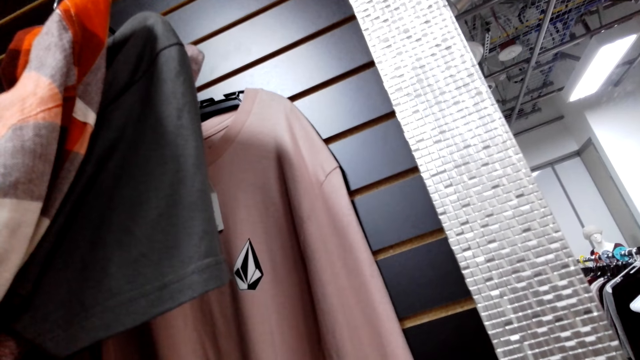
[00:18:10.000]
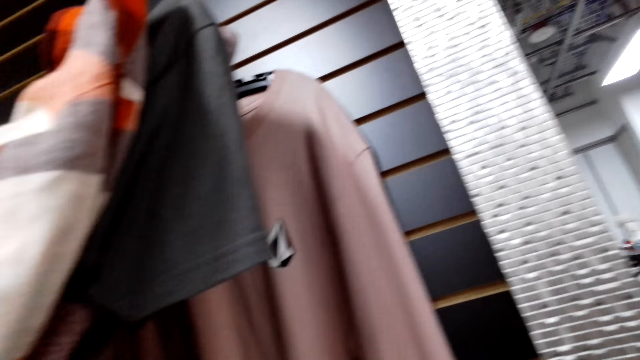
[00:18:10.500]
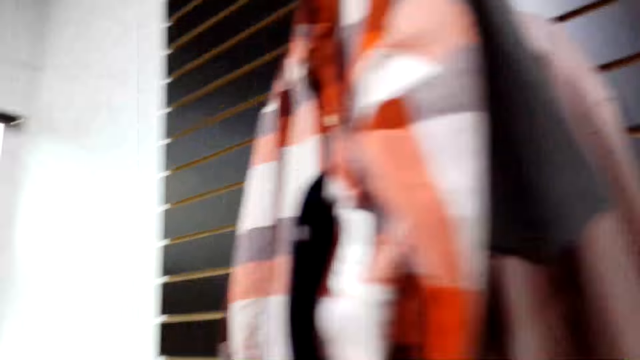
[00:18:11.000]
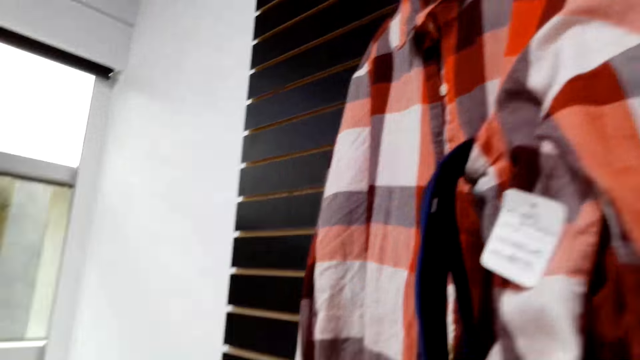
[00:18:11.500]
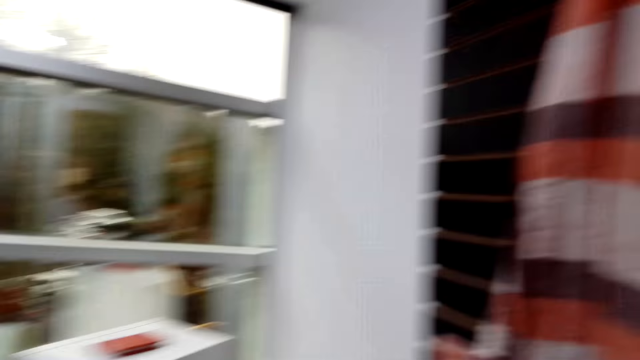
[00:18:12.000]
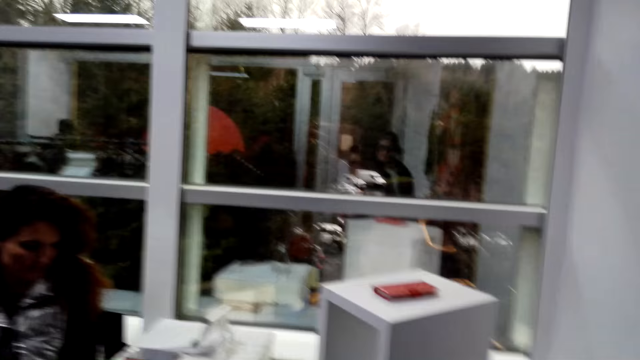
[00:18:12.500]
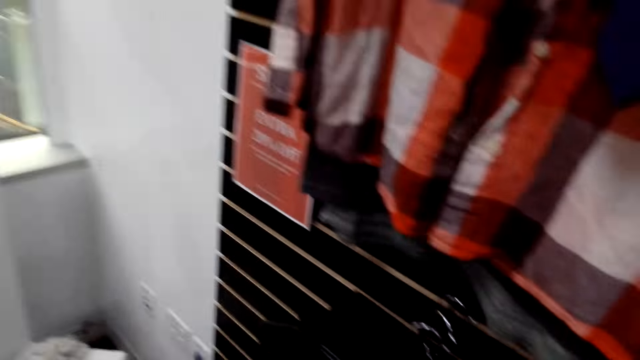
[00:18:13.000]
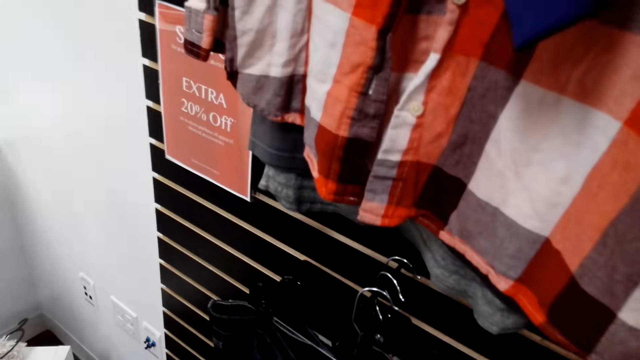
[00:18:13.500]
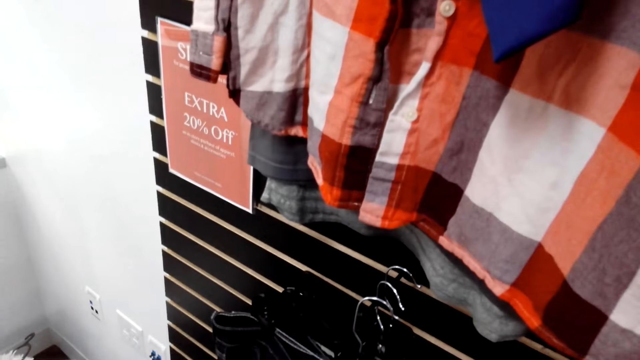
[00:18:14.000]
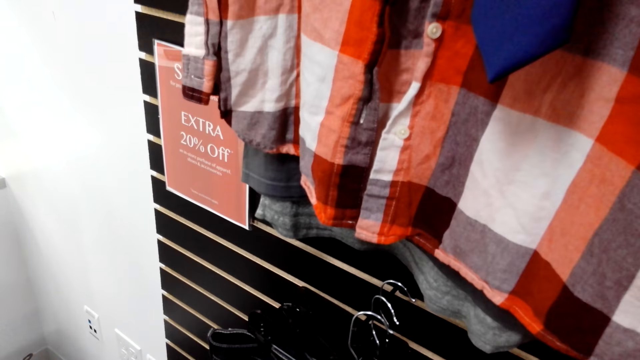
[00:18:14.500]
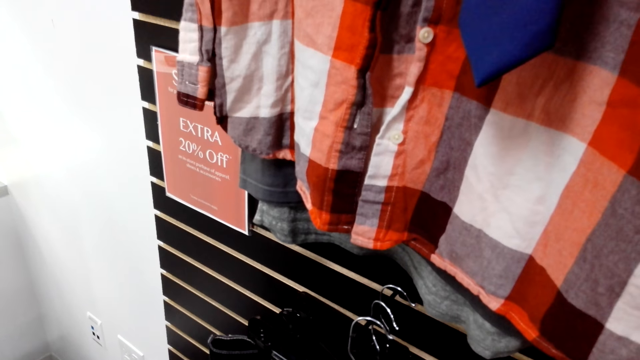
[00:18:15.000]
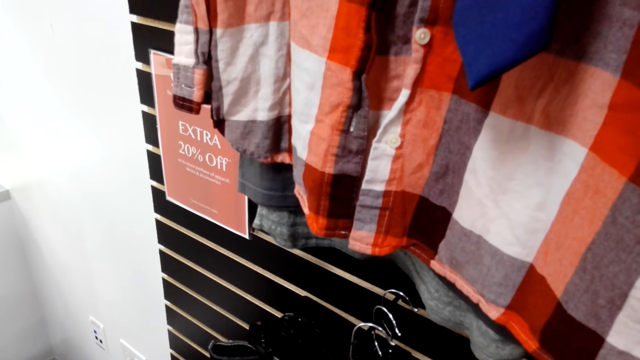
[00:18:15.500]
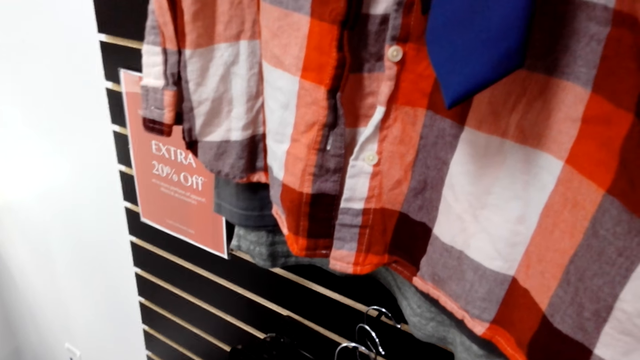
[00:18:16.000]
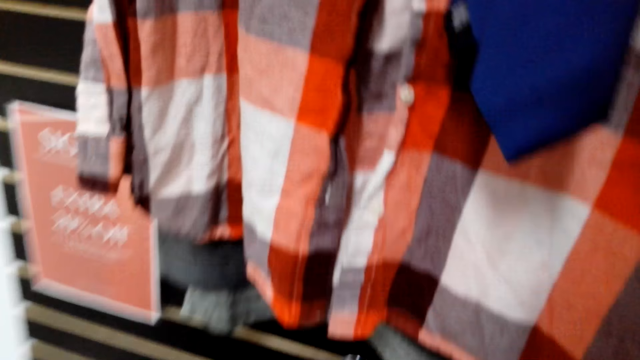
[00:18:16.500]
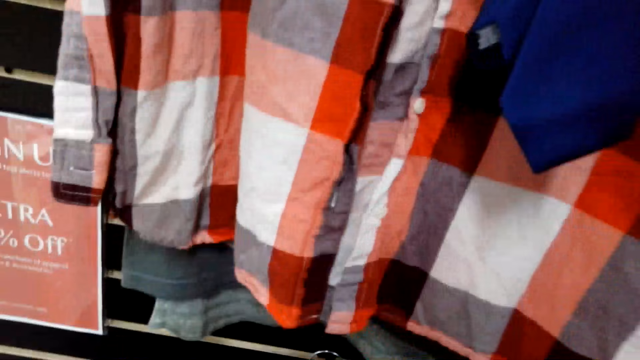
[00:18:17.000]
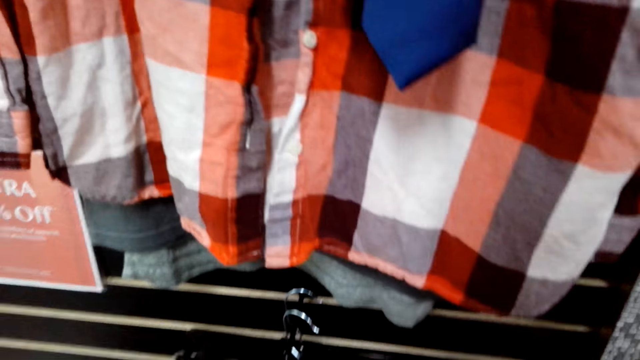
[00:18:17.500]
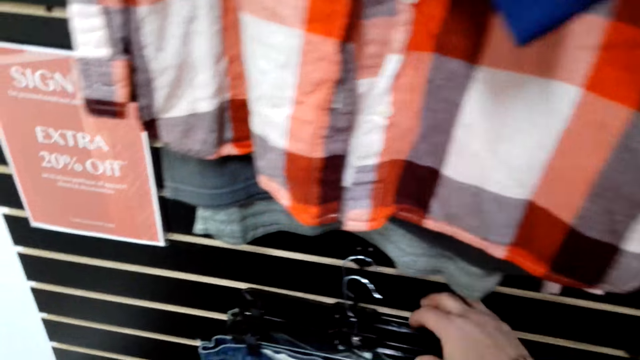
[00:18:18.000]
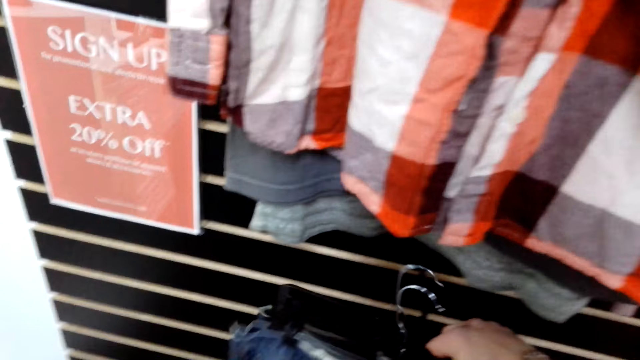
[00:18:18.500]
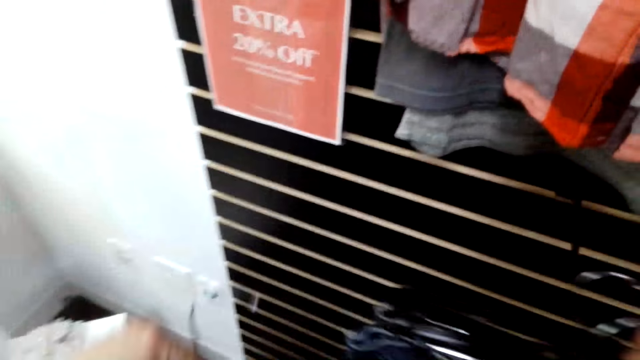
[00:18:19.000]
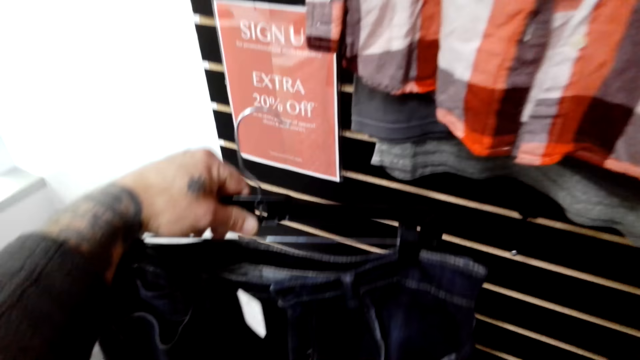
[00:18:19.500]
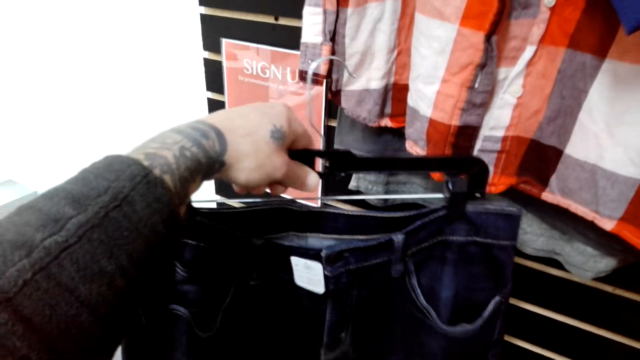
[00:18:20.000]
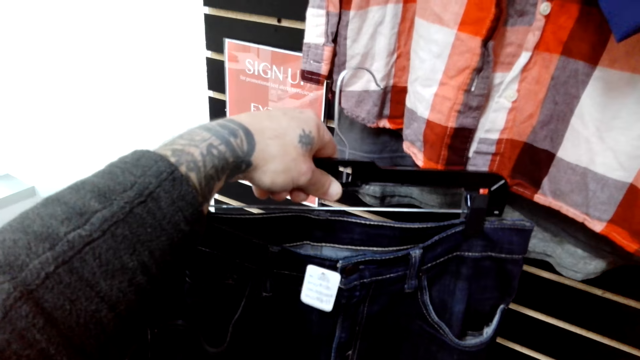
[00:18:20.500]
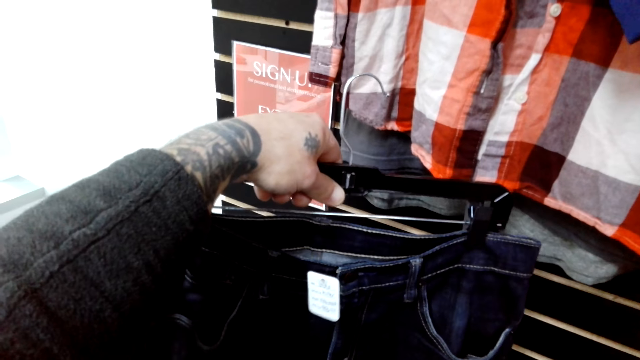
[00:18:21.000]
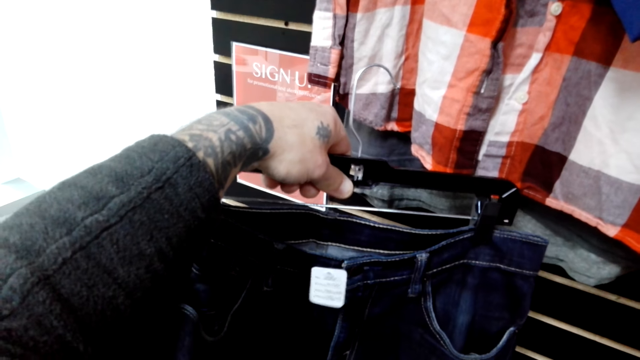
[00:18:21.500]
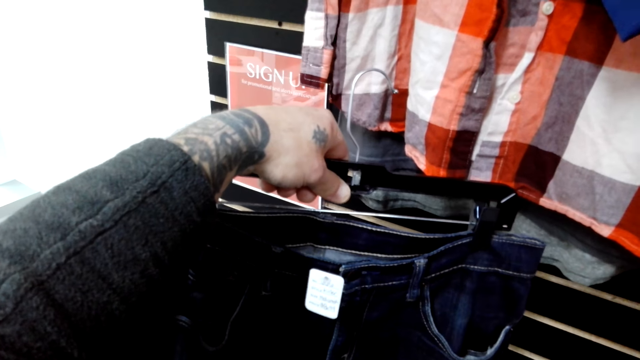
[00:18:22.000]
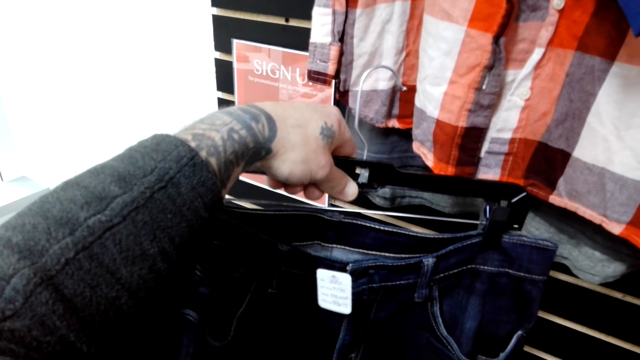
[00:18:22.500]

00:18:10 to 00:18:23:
The camera wearer searches on hanged tops. They look on trousers. They get the trouser out of the hanger.

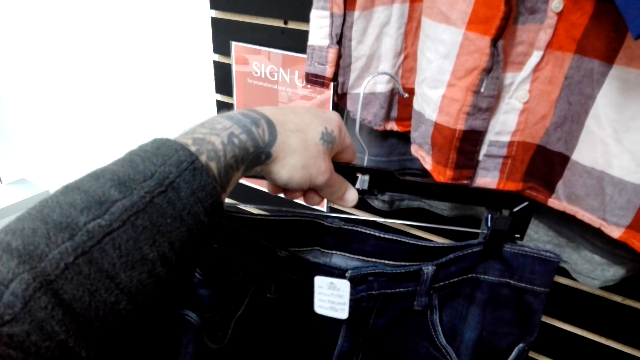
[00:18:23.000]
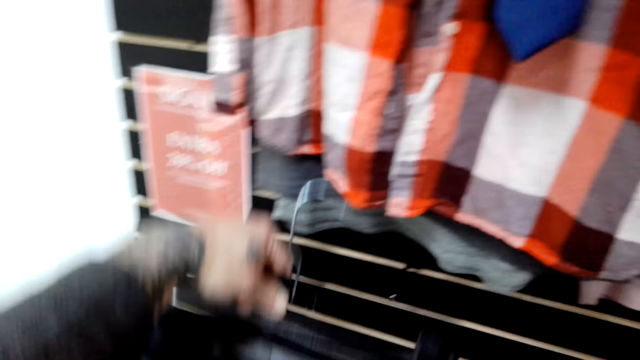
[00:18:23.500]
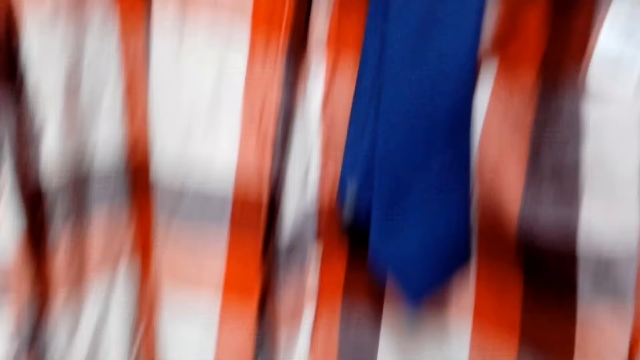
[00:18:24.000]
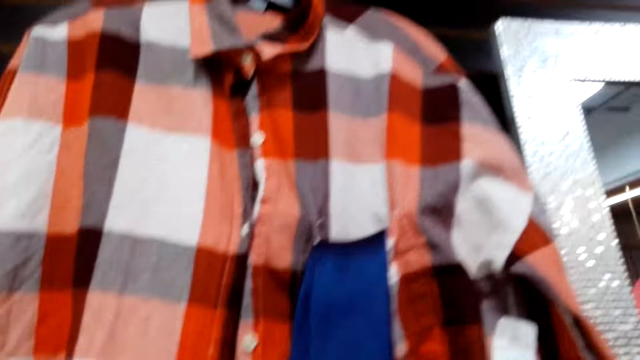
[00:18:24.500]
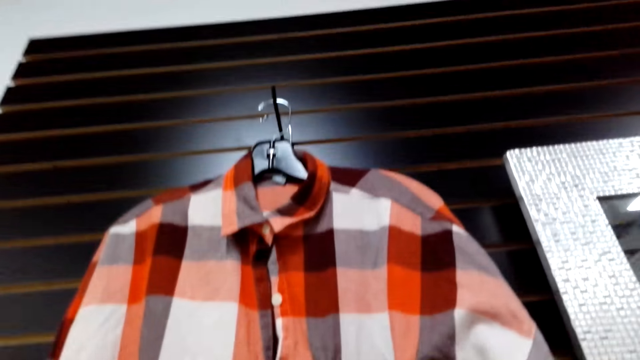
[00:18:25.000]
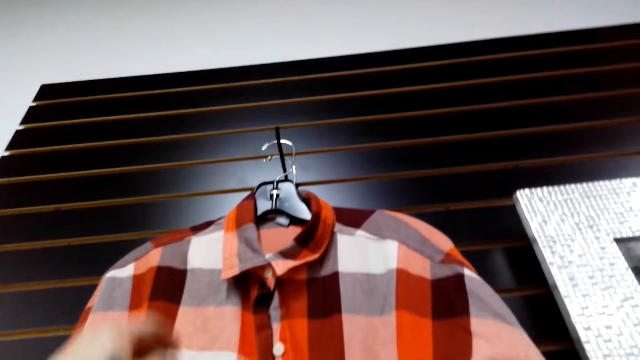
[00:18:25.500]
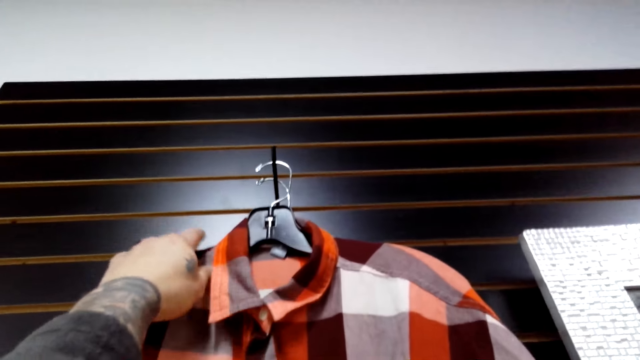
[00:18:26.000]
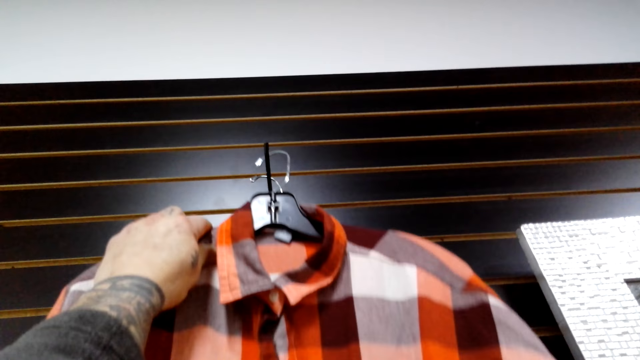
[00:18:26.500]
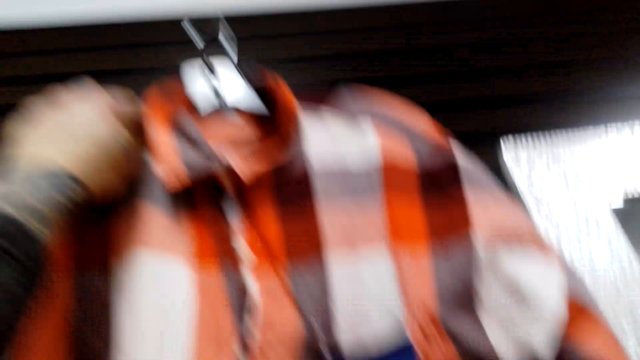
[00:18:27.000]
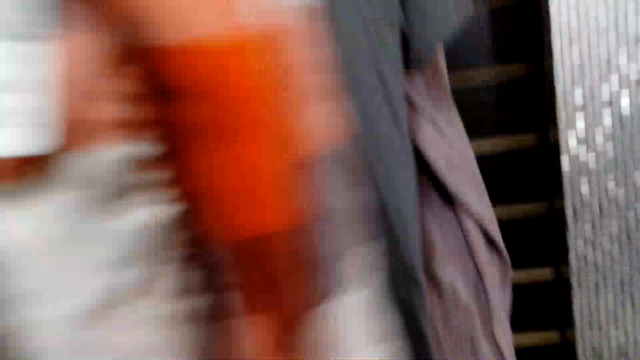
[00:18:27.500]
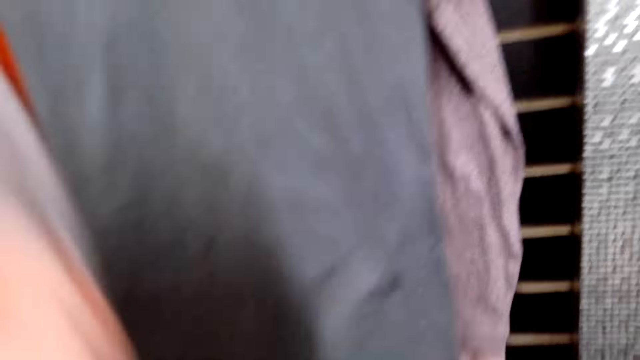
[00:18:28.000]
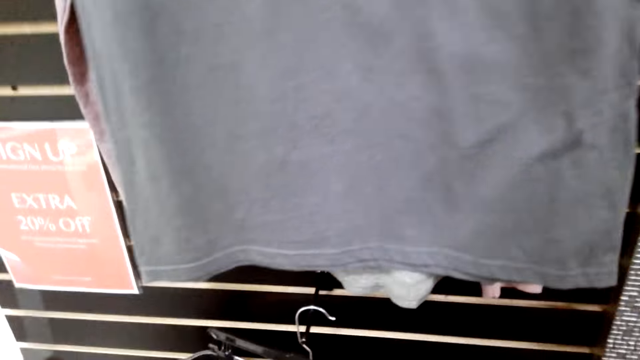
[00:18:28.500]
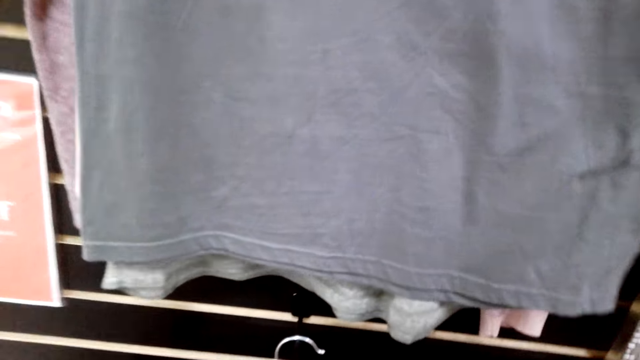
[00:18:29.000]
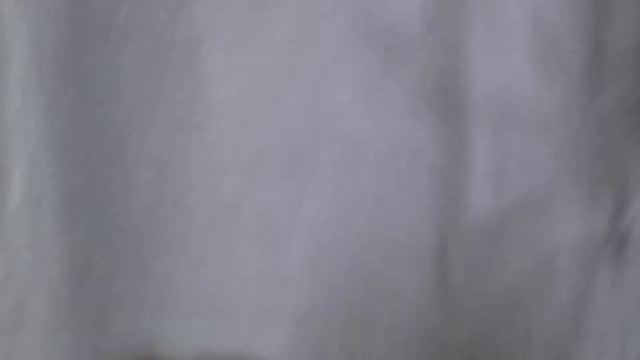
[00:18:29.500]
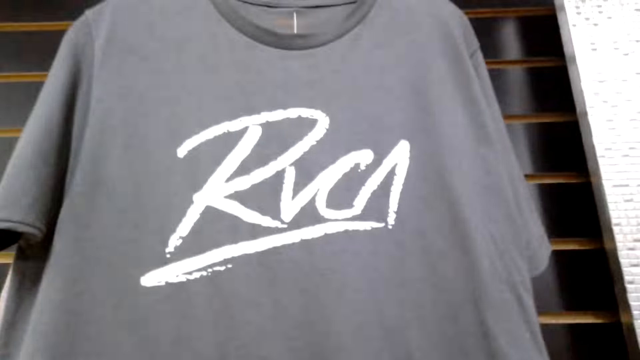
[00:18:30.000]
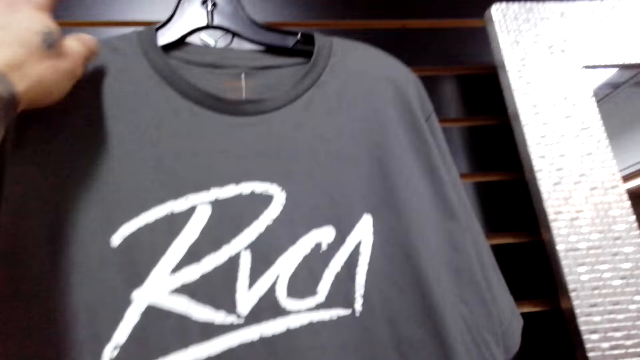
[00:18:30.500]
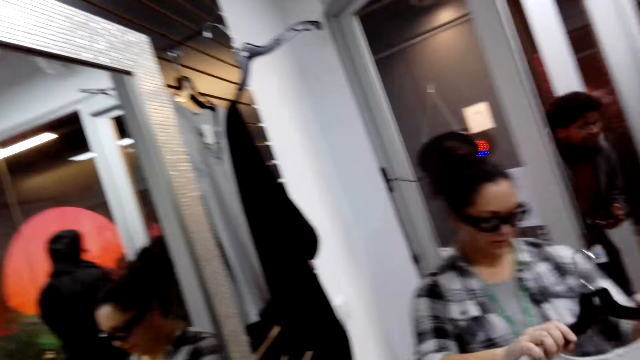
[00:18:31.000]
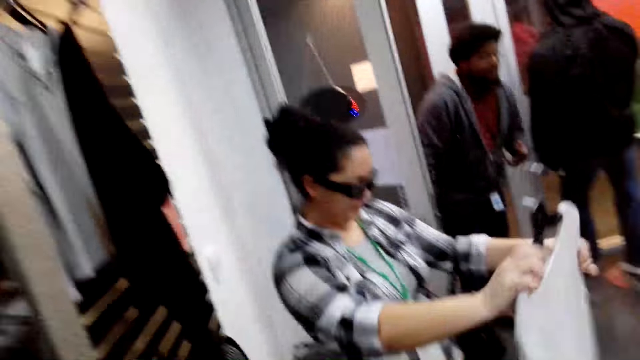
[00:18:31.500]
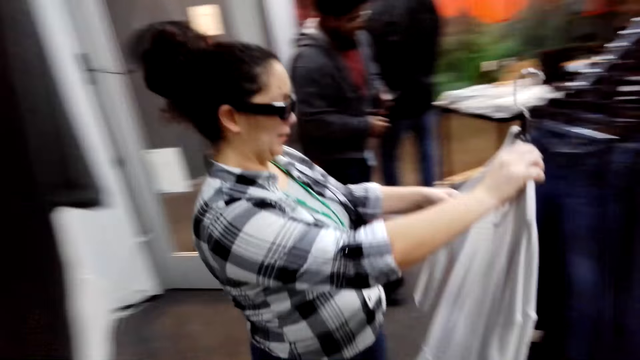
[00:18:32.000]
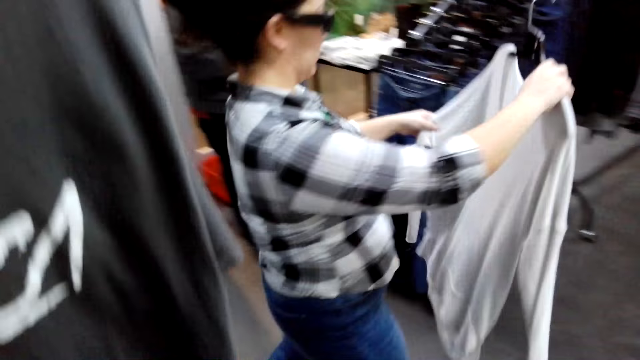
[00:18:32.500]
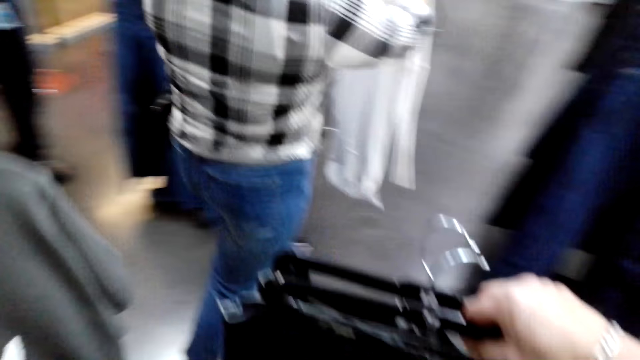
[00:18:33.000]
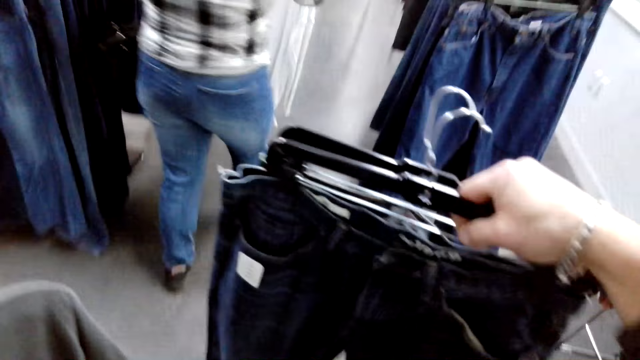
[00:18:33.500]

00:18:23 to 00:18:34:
The camera wearer looks on the trouser. They take the trouser. They pick a shirt from the hanger. A woman walks. The woman looks on a top. The camera wearer takes a t-shirt.
